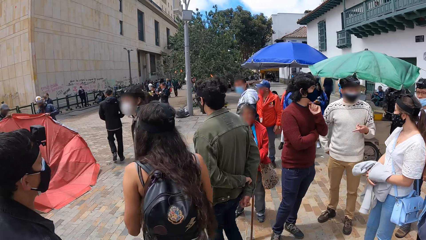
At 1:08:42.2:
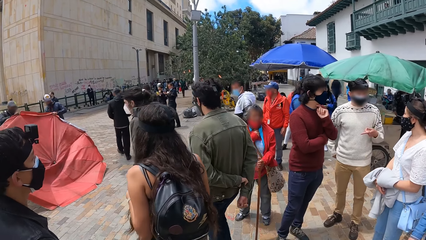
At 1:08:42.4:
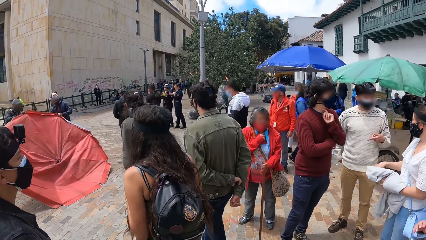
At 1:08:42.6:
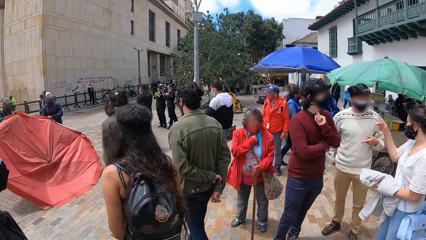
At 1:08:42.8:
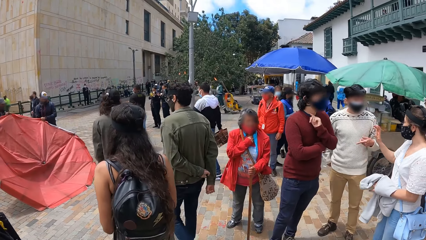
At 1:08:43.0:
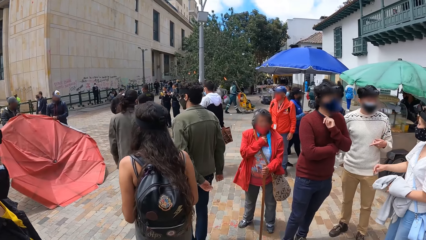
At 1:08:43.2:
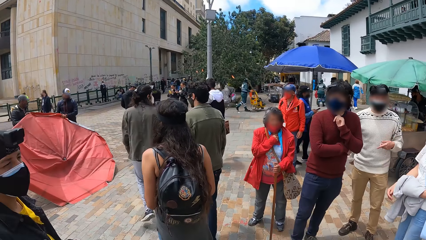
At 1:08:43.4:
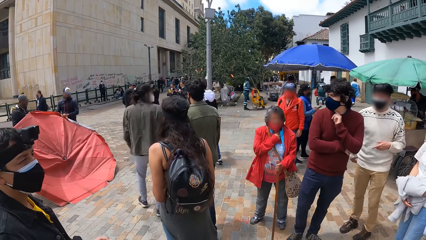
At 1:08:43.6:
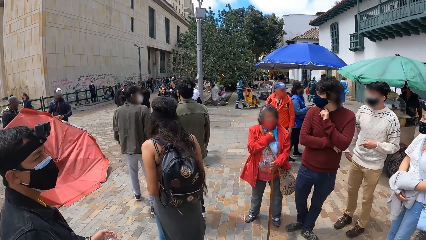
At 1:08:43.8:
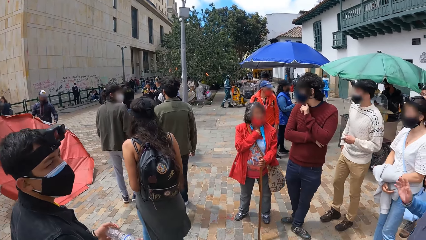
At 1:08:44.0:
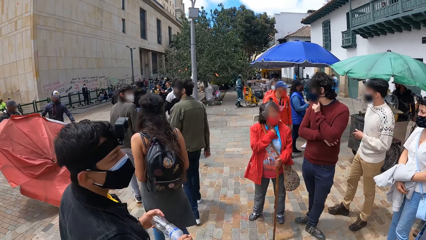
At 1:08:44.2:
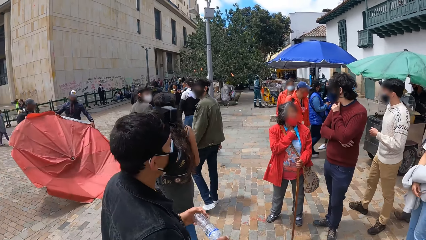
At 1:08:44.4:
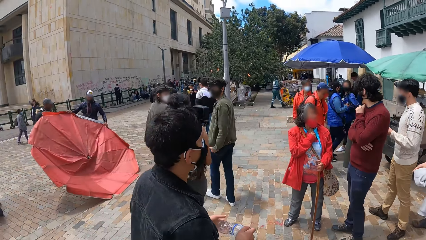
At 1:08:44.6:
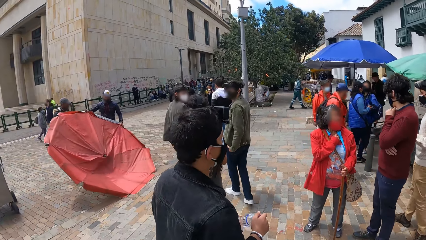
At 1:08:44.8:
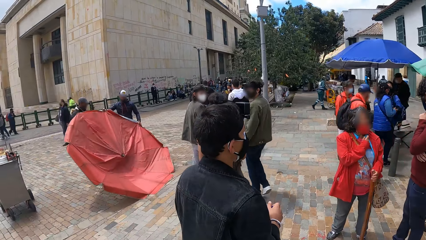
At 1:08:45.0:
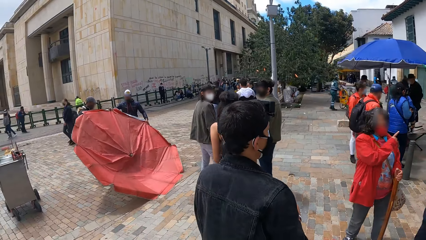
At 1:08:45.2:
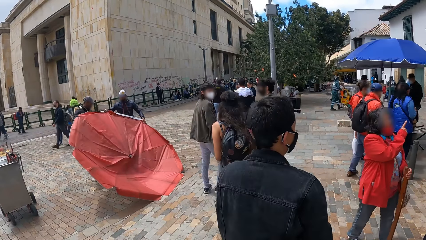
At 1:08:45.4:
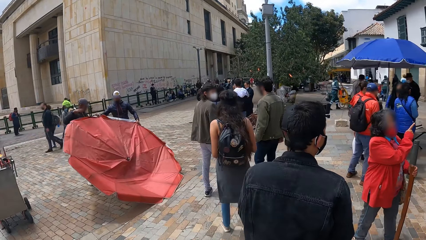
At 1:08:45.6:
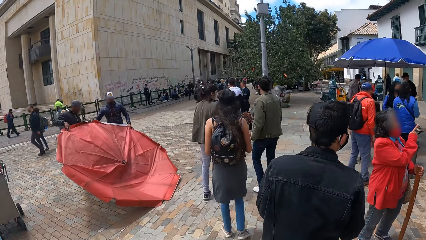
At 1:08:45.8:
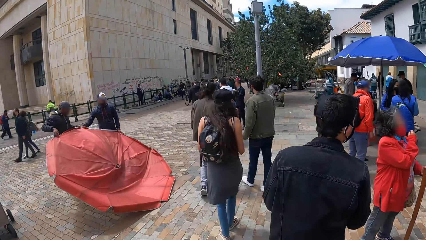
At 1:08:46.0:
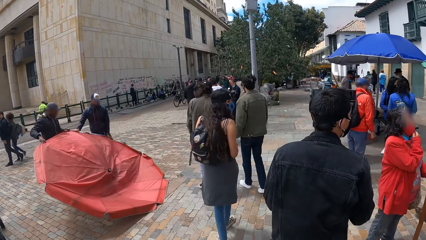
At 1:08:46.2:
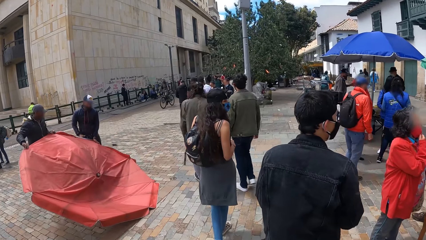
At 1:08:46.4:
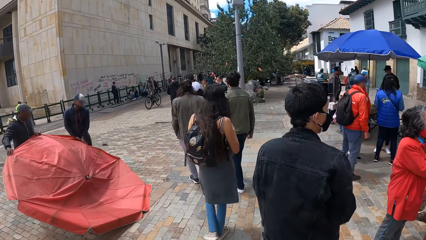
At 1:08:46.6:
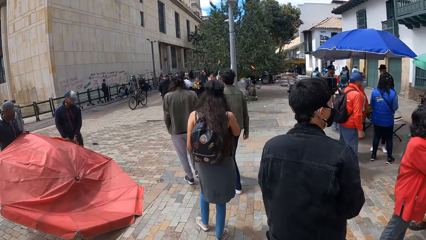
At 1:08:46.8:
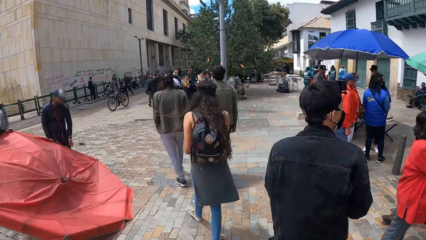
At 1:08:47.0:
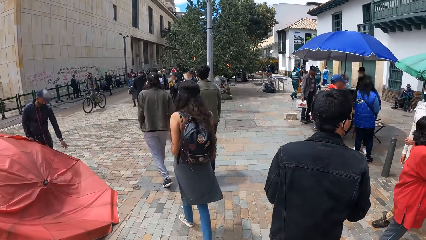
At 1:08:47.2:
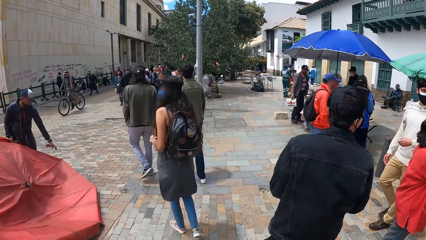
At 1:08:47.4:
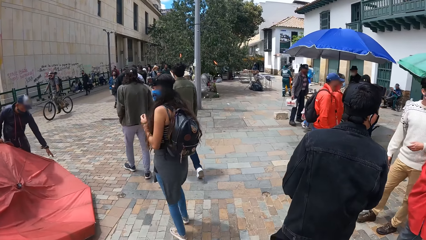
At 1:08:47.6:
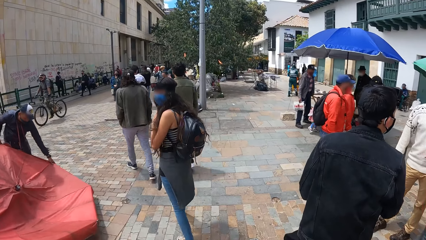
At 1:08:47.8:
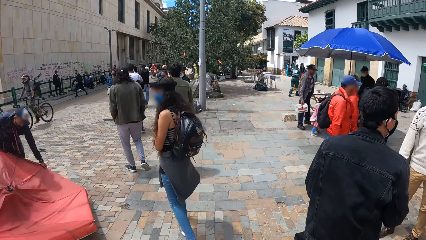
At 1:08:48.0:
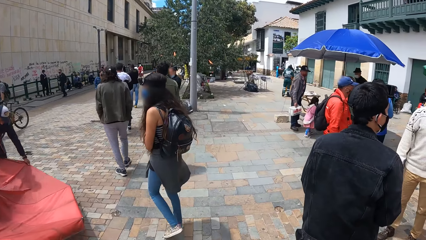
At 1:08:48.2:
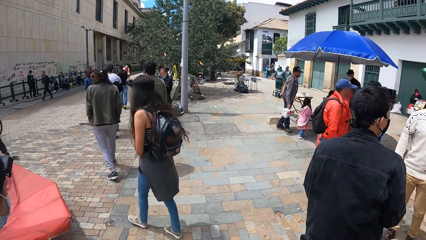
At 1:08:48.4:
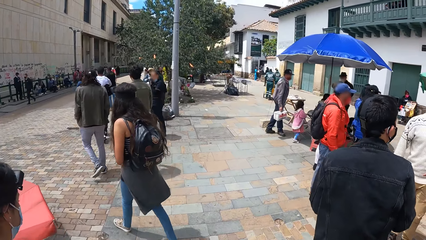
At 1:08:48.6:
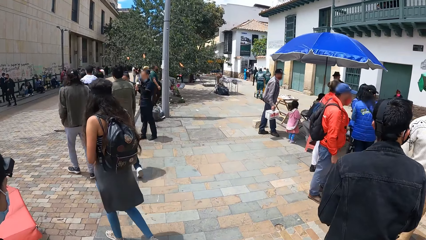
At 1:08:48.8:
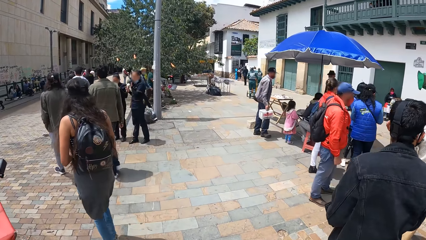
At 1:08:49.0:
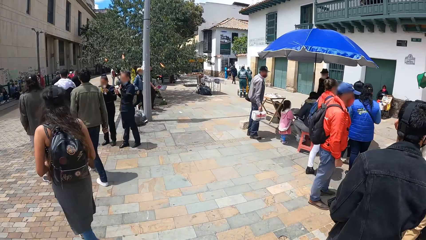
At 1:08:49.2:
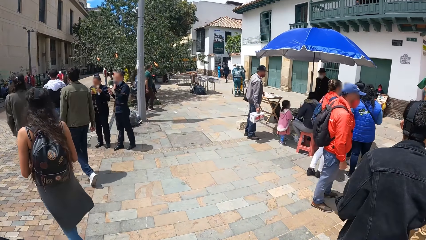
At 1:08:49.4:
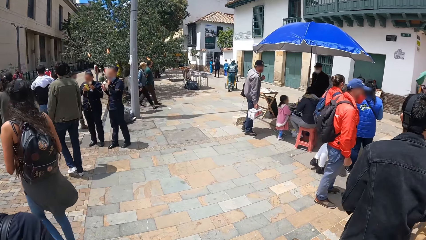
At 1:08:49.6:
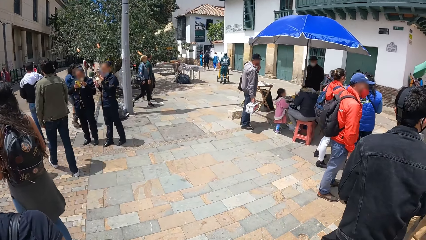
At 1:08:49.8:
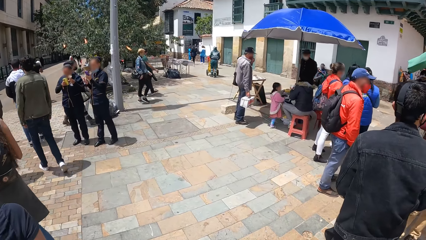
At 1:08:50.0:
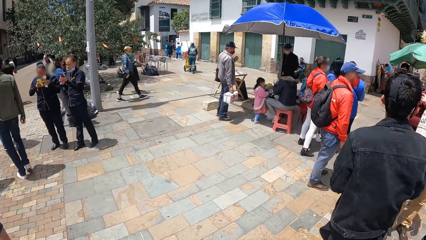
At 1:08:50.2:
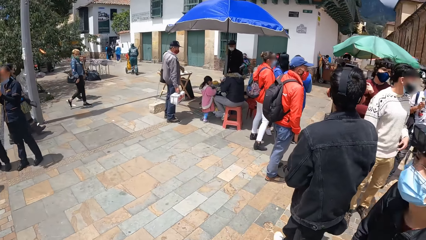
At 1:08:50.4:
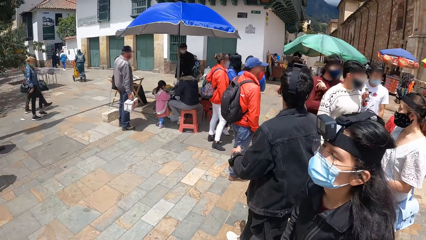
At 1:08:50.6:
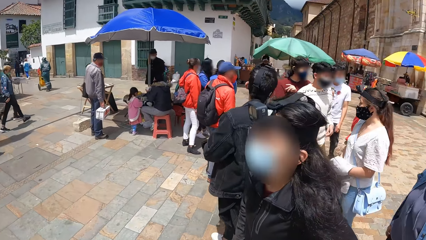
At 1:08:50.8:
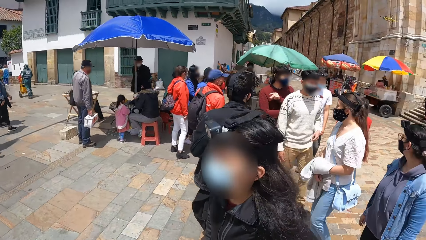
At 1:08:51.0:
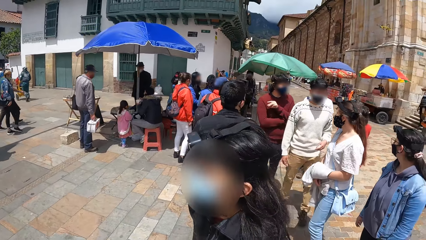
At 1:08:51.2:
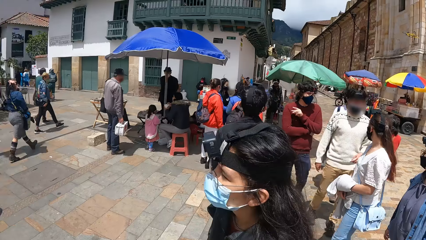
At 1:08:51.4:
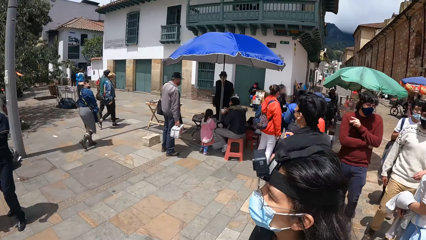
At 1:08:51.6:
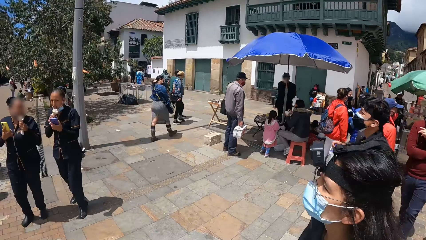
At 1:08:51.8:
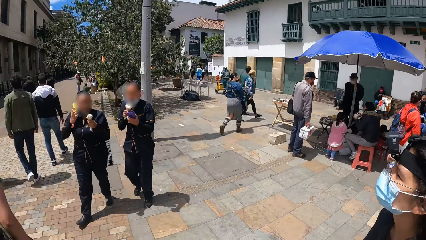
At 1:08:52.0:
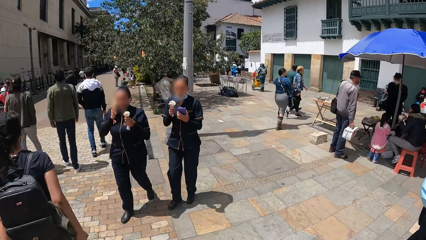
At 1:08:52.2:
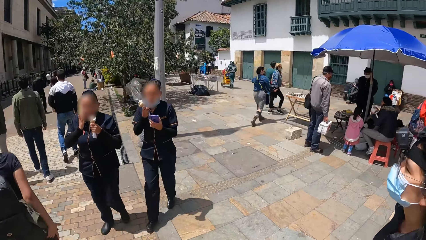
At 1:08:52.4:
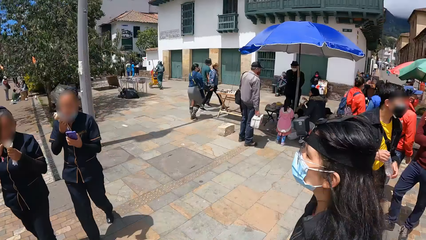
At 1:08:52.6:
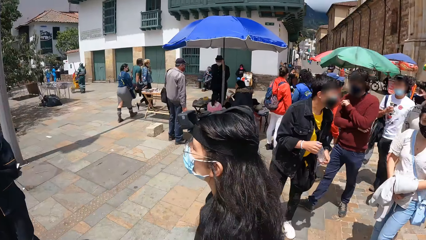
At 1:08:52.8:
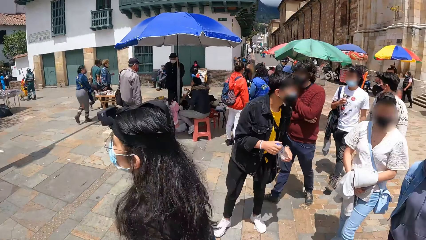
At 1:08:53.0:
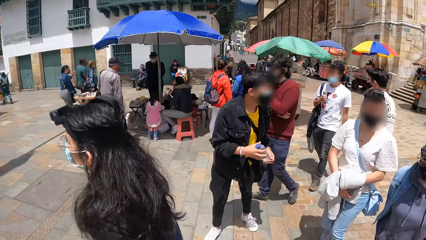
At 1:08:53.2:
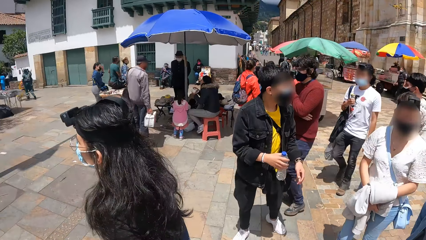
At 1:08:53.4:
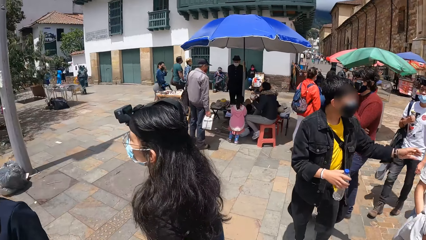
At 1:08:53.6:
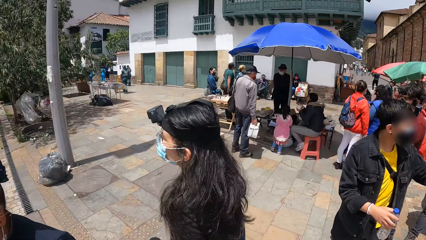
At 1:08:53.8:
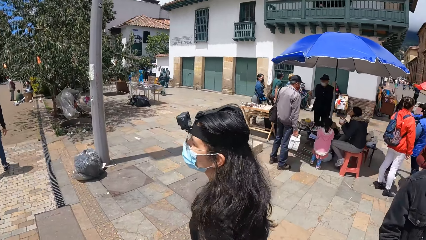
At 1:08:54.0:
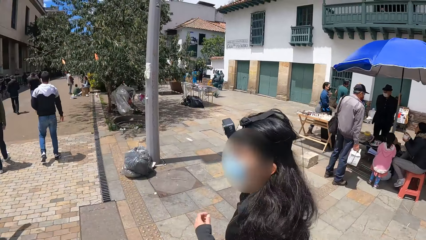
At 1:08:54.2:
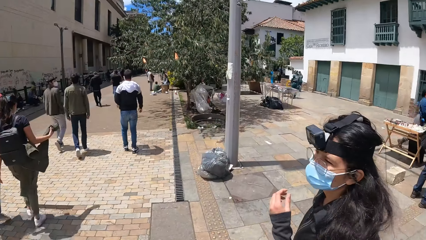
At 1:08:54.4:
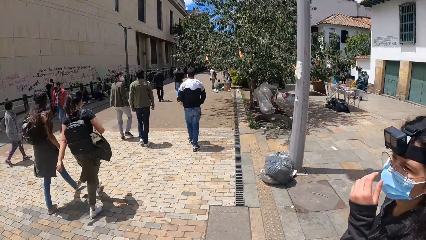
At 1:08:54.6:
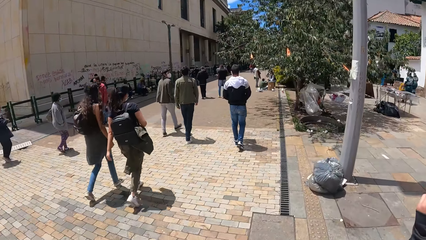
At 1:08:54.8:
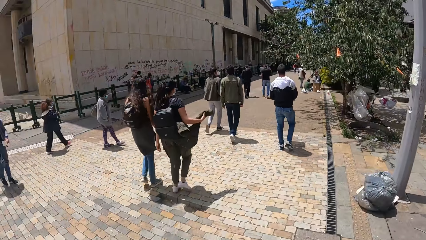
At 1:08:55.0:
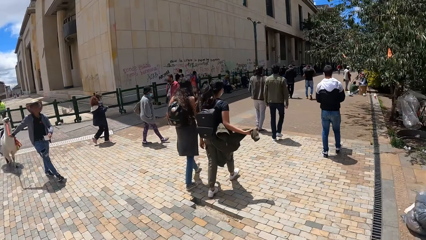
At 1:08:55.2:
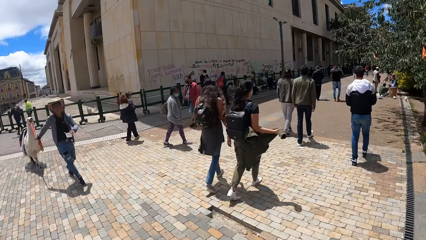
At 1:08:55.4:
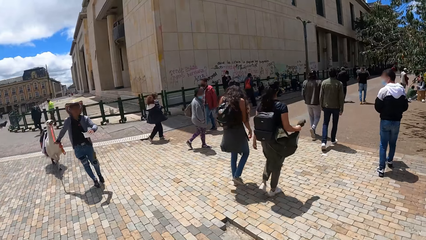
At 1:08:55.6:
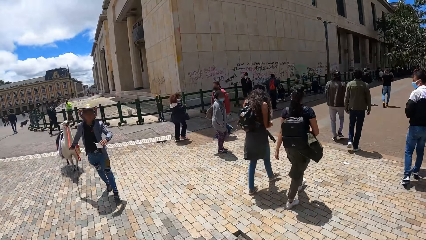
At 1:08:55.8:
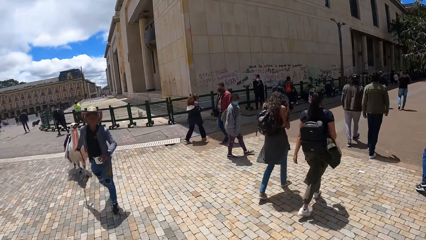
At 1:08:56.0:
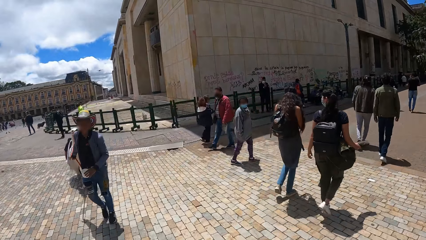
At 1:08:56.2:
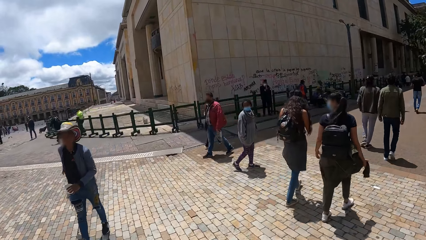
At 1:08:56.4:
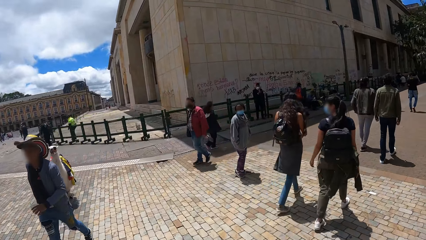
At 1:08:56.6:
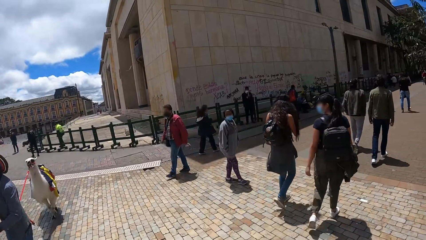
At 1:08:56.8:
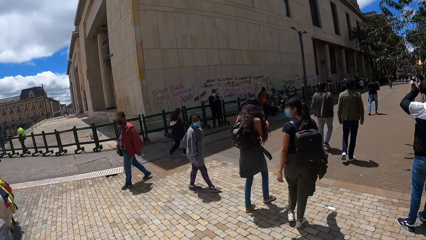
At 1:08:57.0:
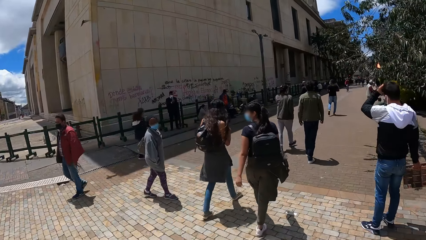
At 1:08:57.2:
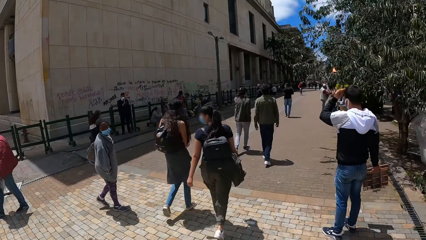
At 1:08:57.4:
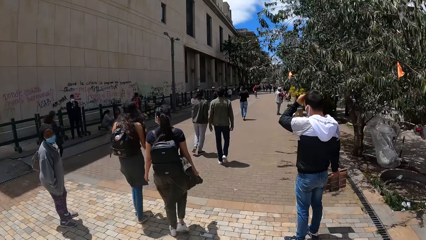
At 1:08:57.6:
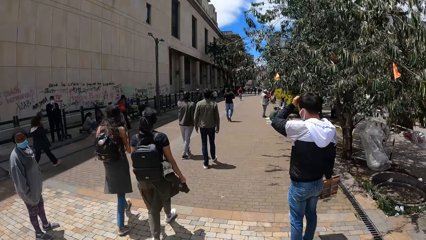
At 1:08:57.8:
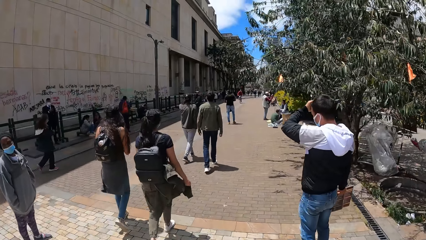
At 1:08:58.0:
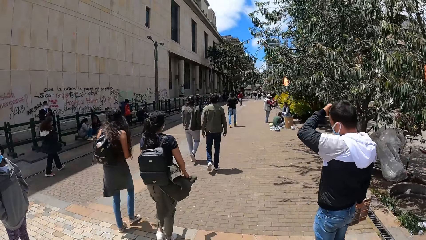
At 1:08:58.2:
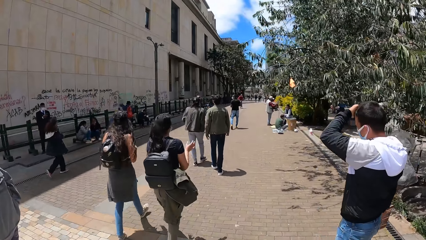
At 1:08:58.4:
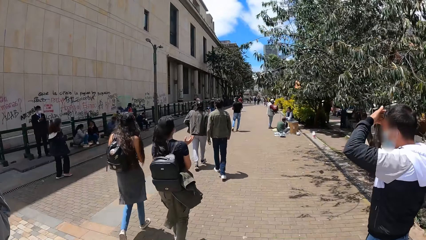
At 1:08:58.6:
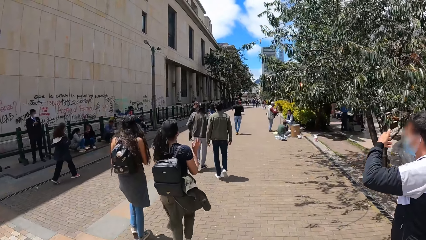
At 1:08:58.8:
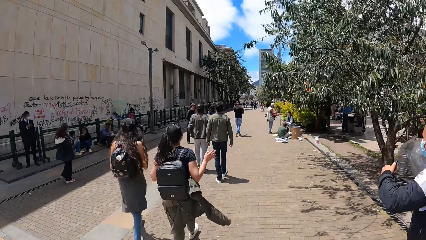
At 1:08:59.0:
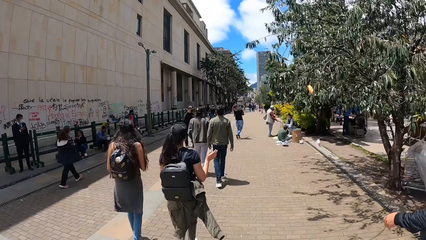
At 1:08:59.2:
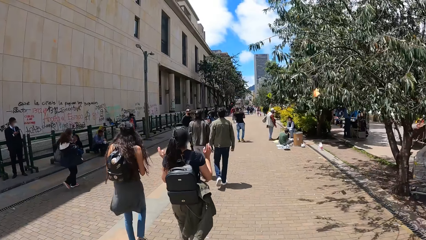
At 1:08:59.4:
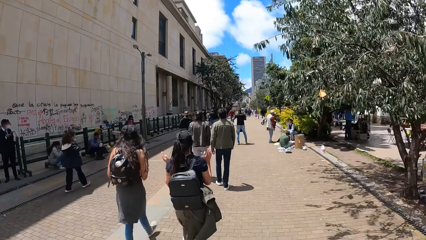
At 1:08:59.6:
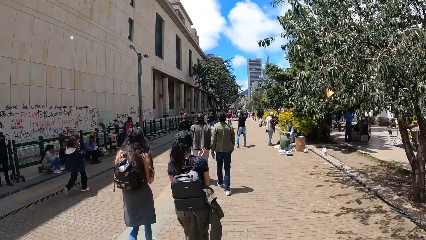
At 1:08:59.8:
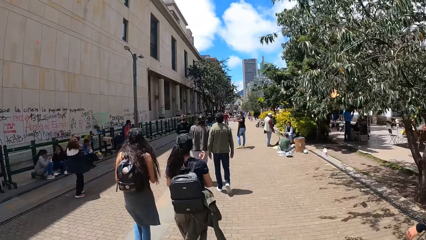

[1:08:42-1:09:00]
The camera wearer walks behind a man. They walk around.
